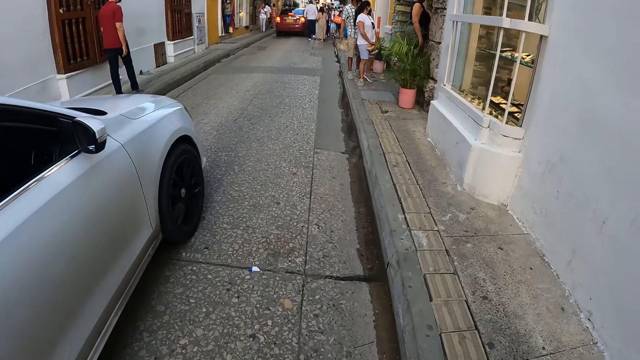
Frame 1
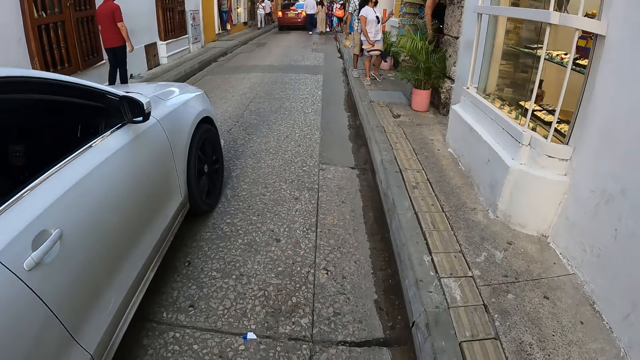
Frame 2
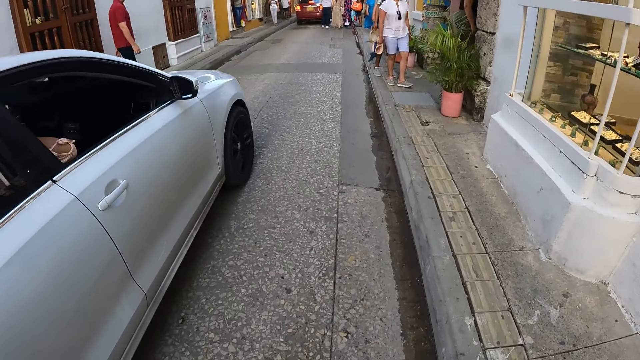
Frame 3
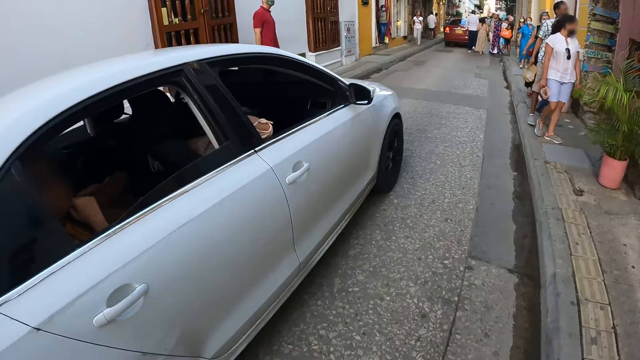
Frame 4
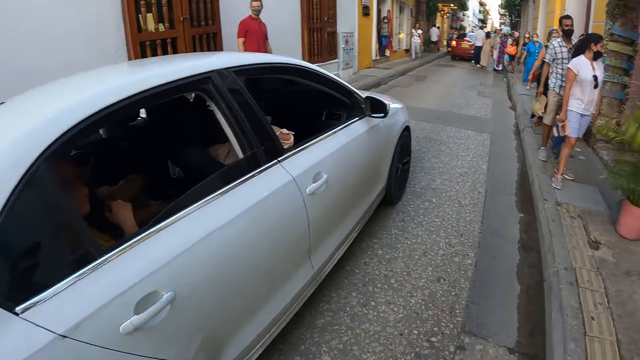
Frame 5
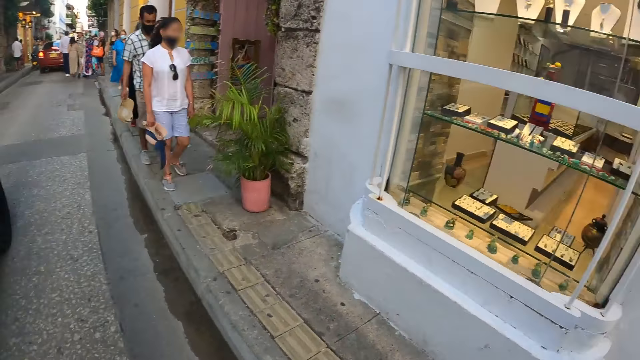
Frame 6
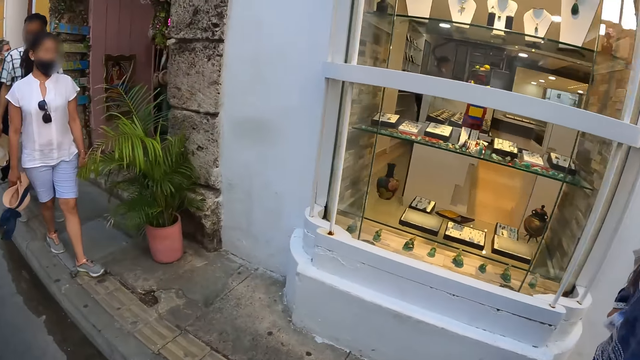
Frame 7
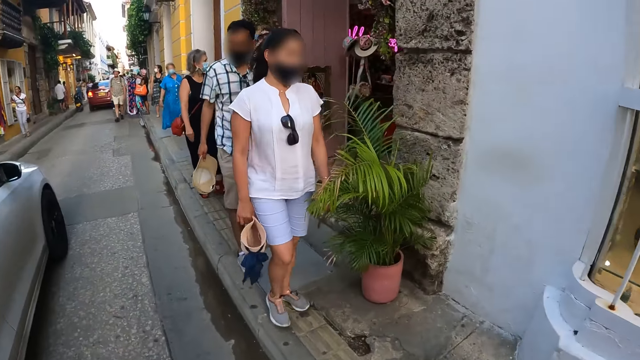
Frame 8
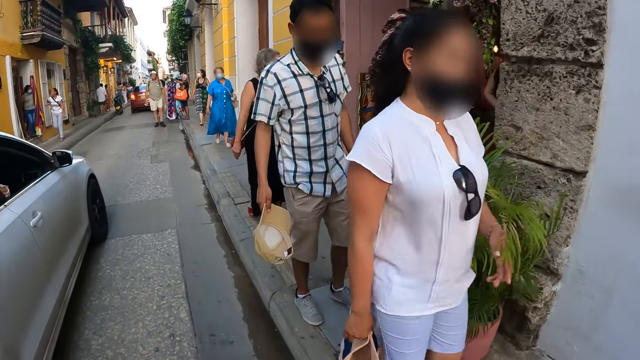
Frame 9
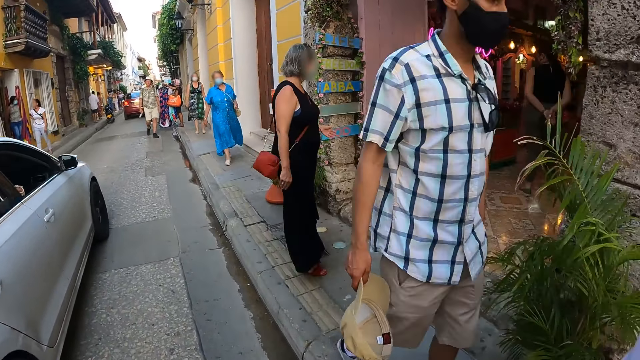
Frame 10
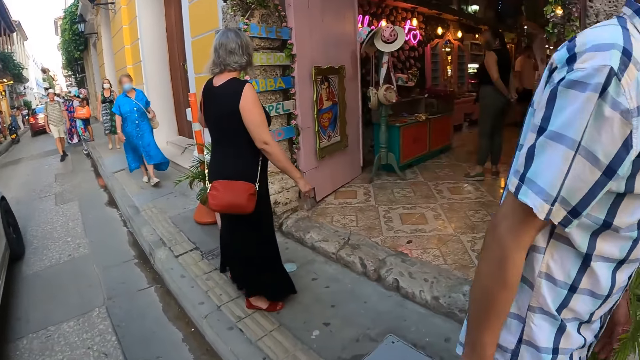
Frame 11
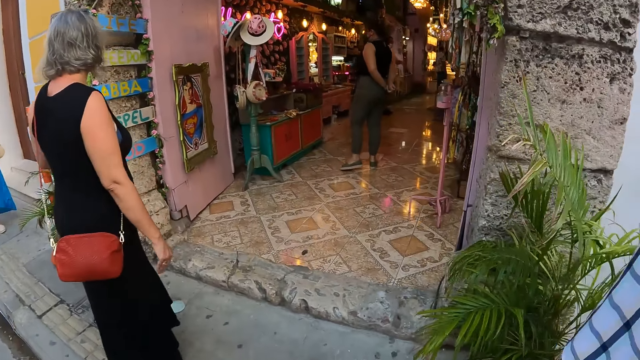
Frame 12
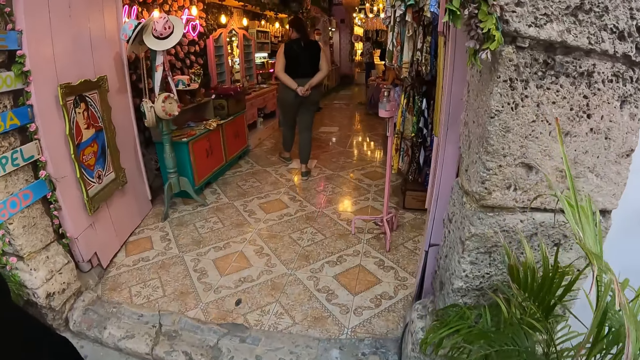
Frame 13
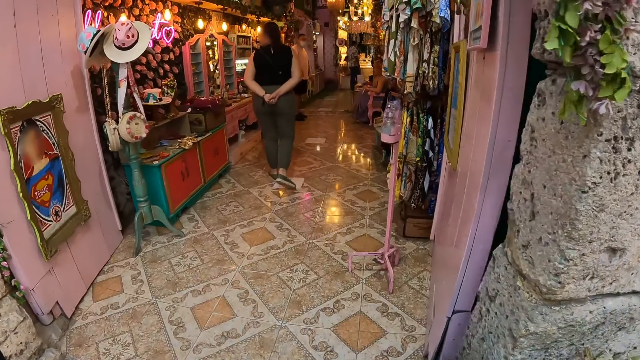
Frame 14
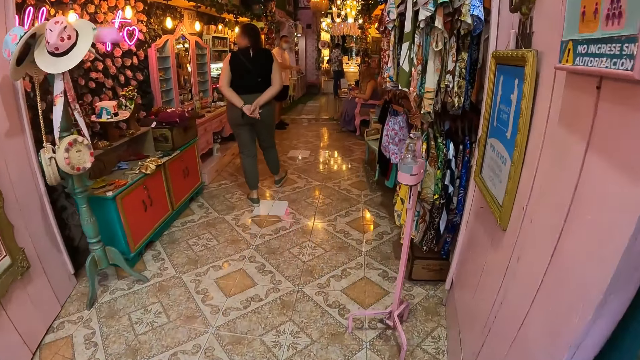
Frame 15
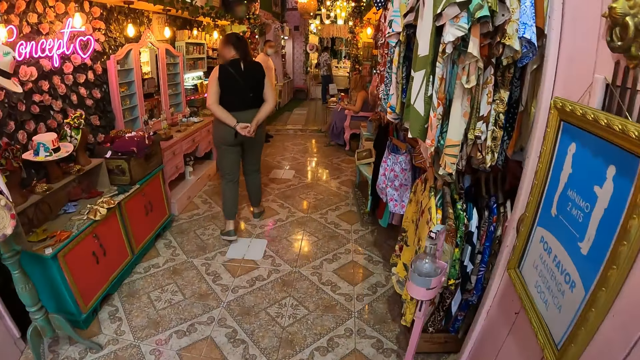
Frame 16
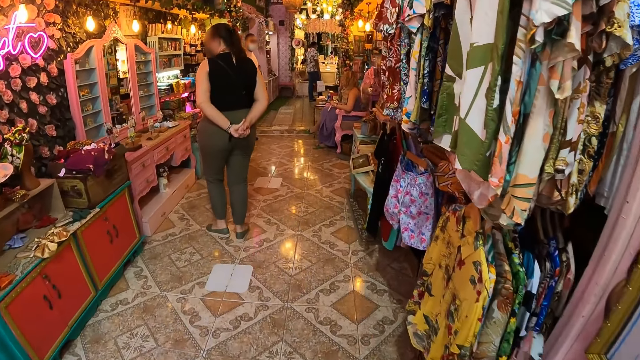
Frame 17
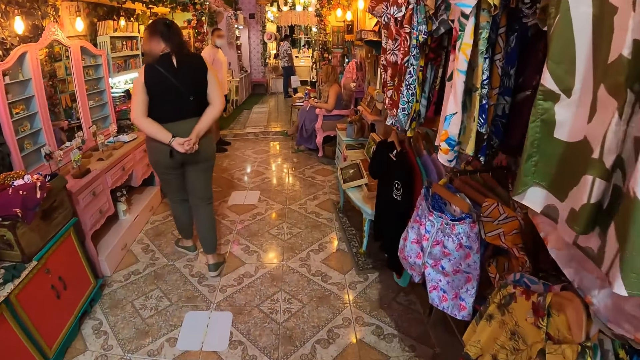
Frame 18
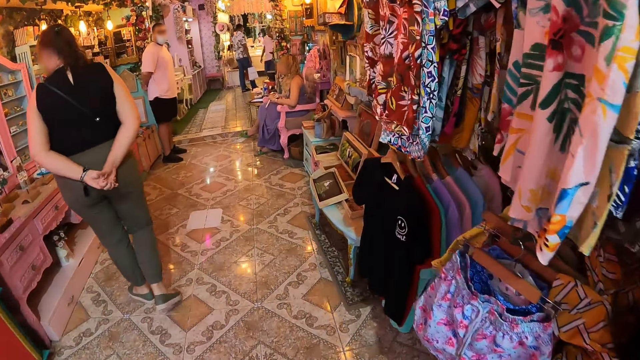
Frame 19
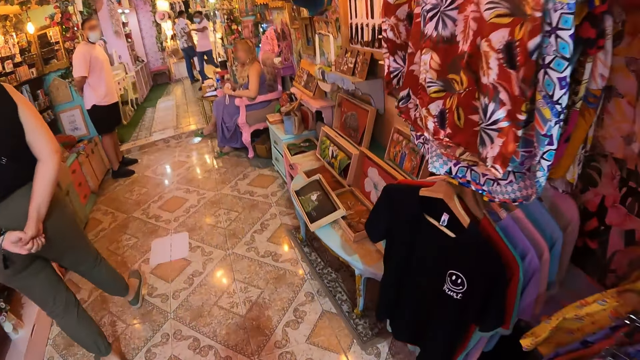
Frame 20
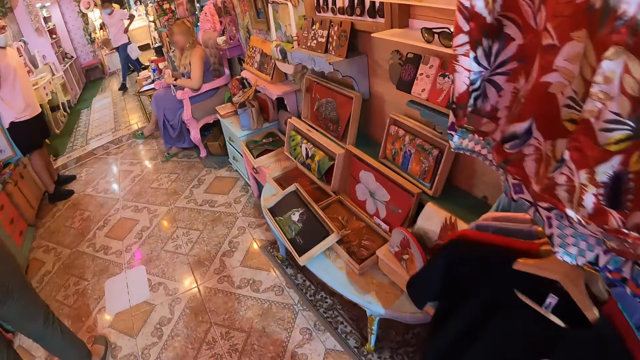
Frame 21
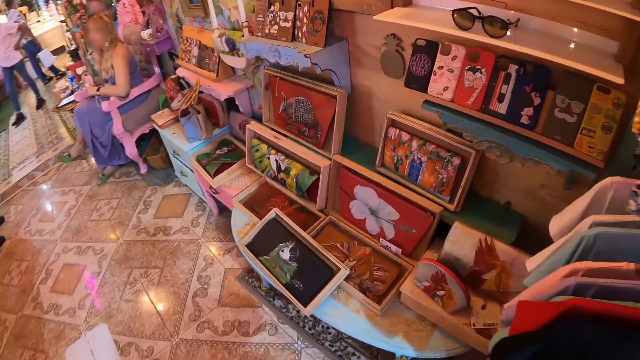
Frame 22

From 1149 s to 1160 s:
A group of people walk past the camera wearer and the woman. The camera wearer walks into the store.

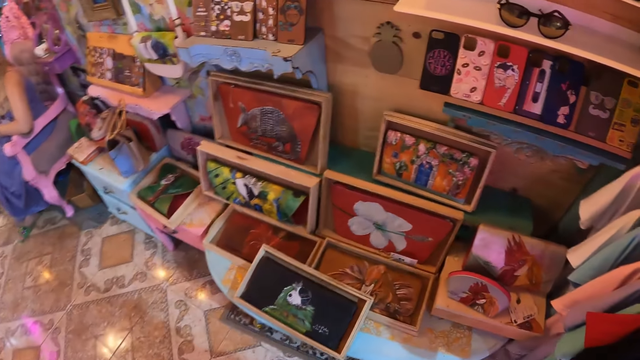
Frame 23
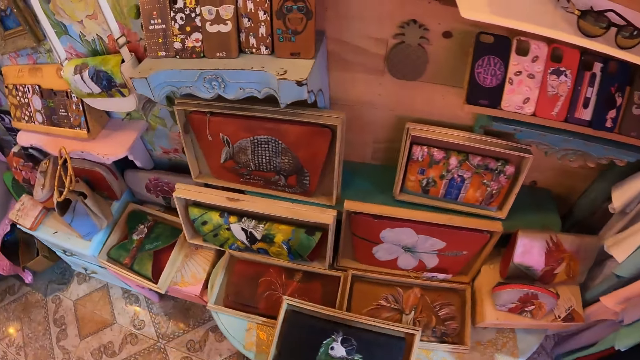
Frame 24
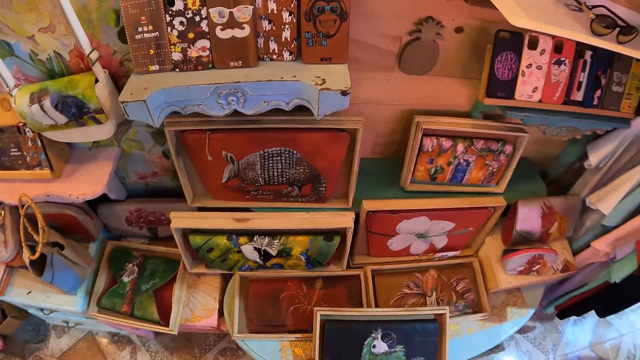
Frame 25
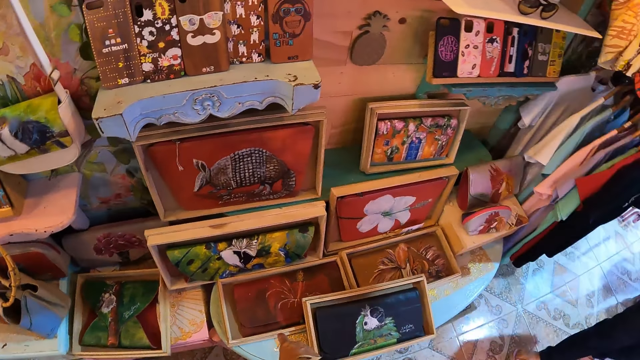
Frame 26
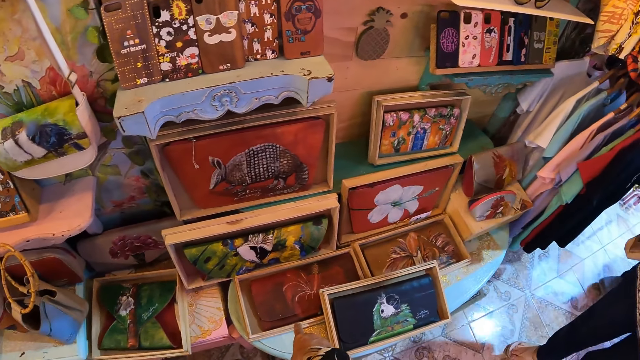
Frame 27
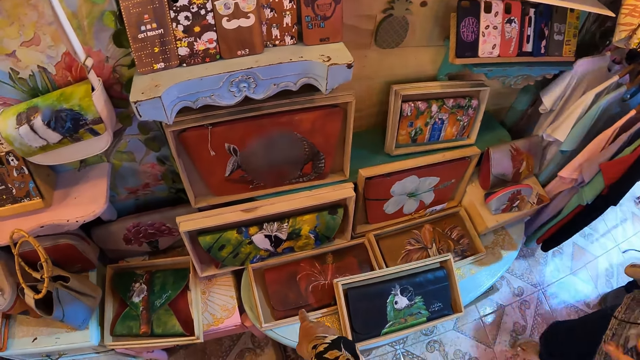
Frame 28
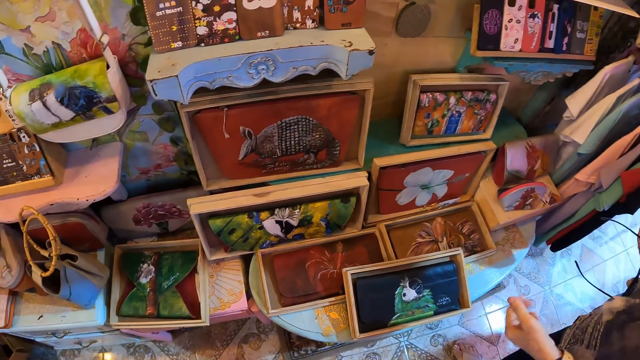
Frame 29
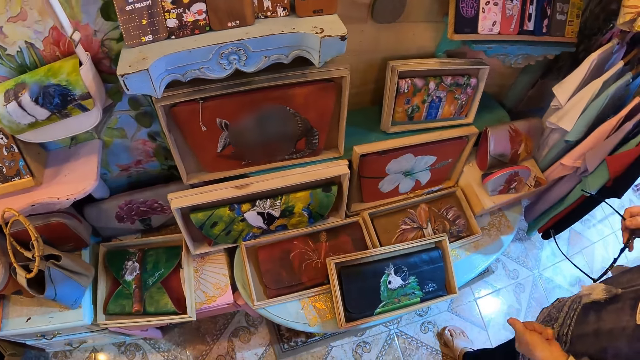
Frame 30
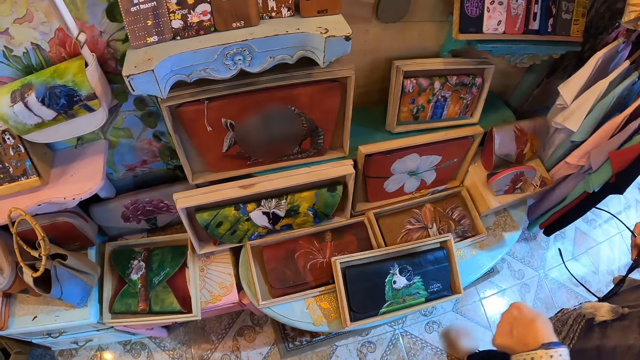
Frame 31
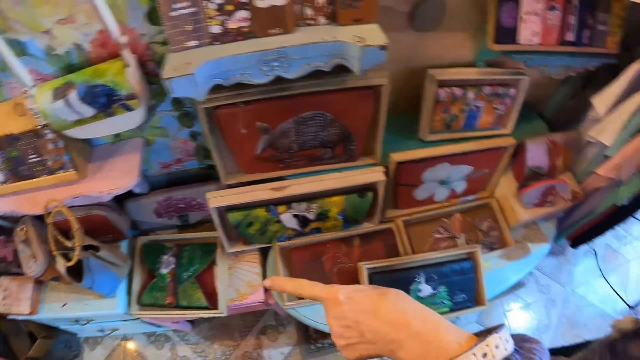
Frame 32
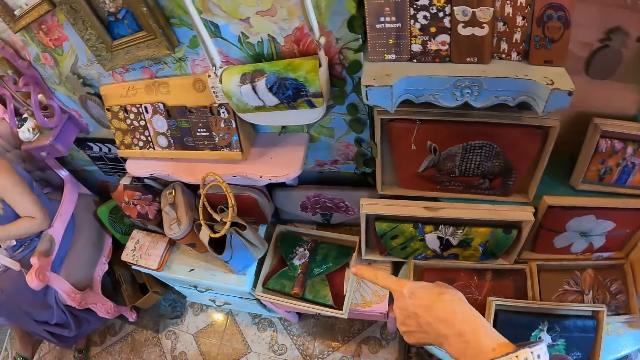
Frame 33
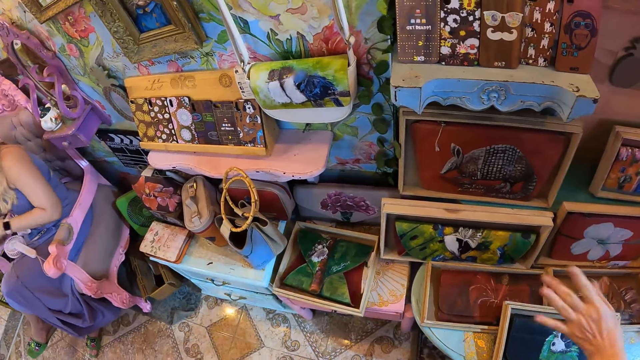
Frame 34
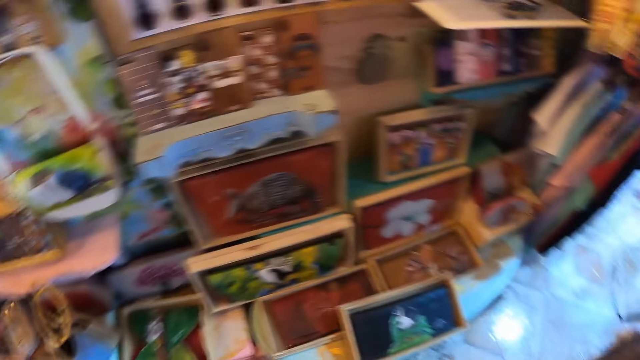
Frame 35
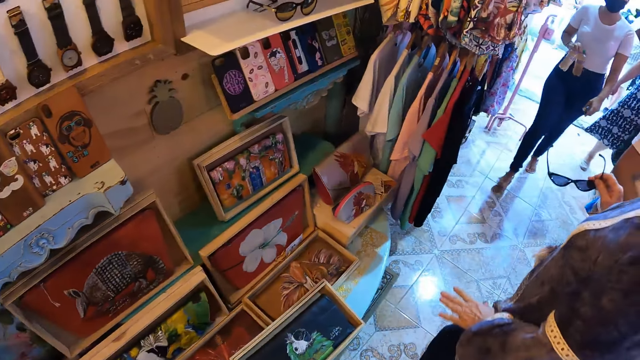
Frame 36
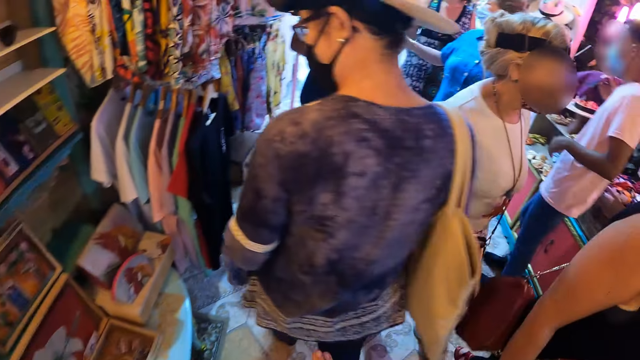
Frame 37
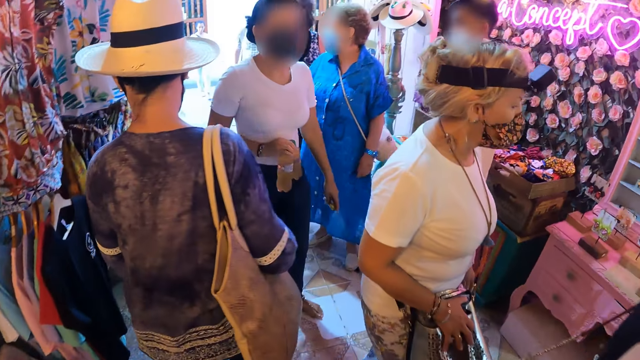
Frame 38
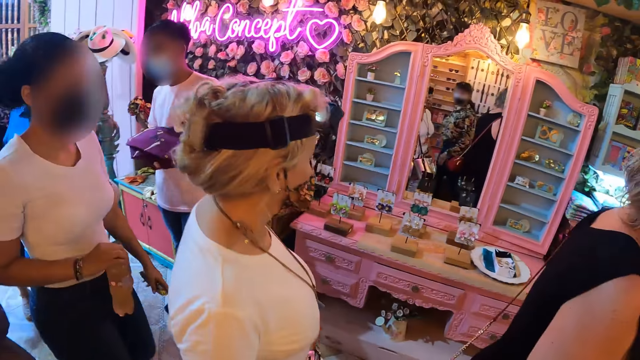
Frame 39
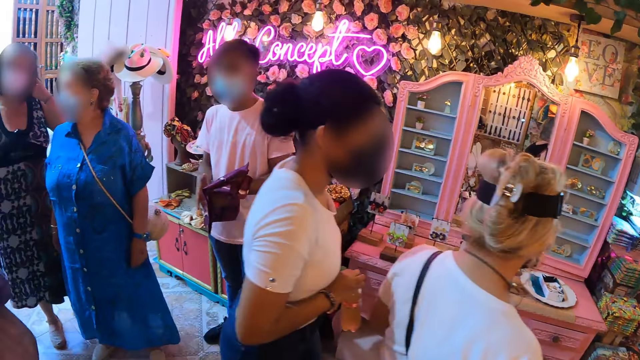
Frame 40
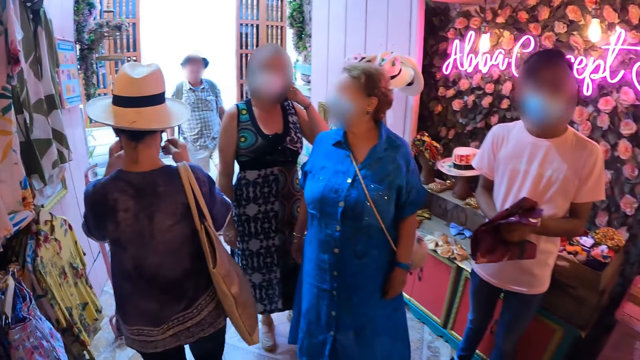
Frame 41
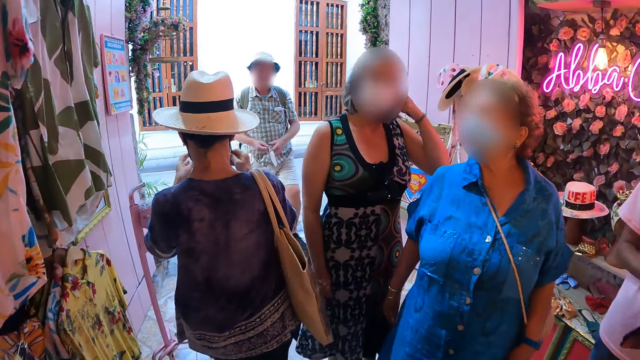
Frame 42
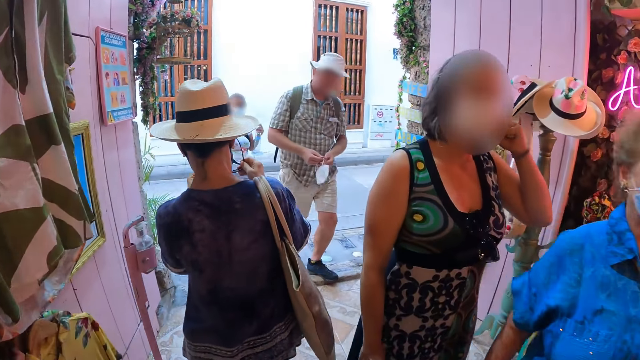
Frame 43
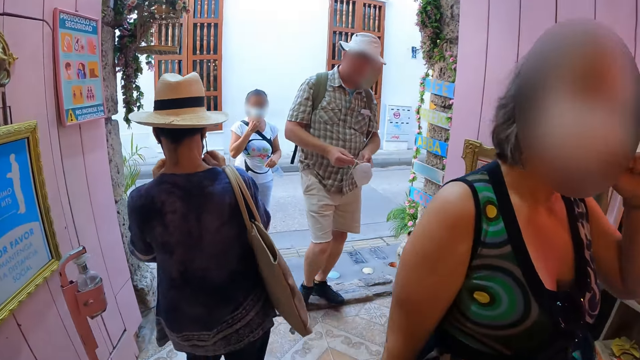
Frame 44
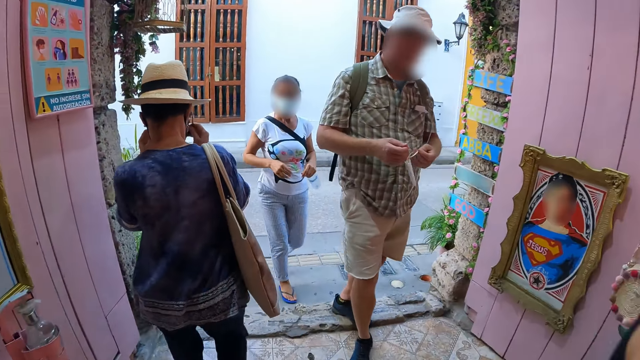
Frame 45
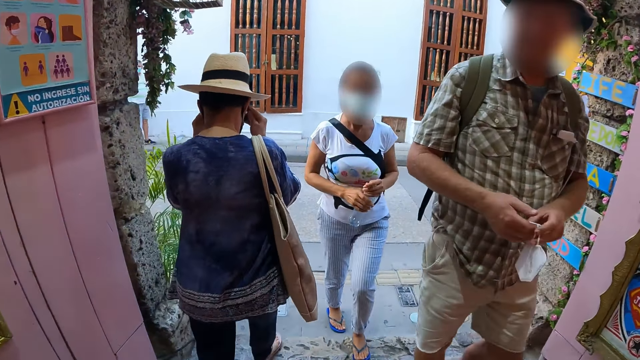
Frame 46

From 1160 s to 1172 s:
The camera wearer points at some paintings with her right hand. The woman interacts with the camera wearer. A group of people walk past the woman and the camera wearer. The woman wears the eyeglasses with both hands.
